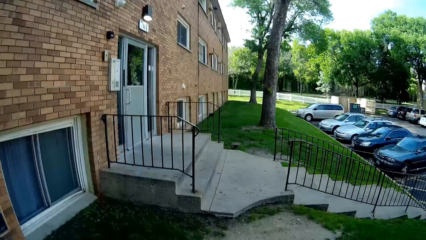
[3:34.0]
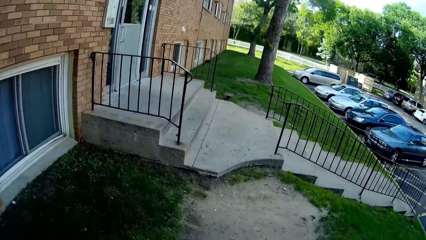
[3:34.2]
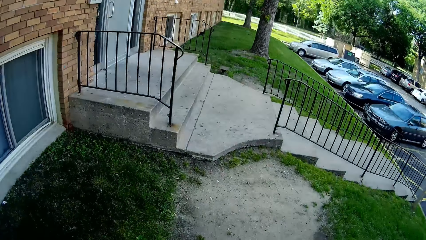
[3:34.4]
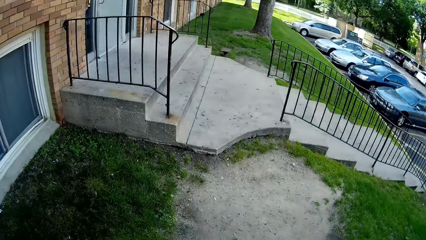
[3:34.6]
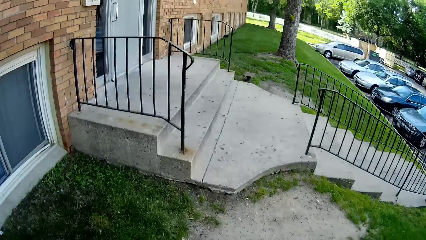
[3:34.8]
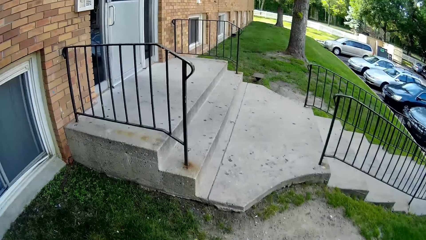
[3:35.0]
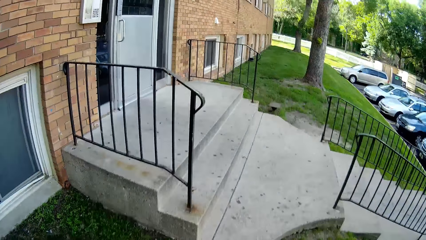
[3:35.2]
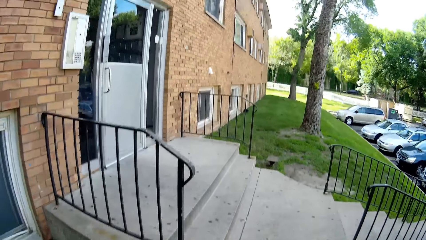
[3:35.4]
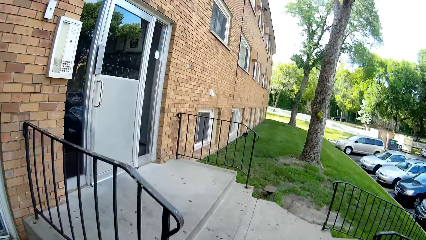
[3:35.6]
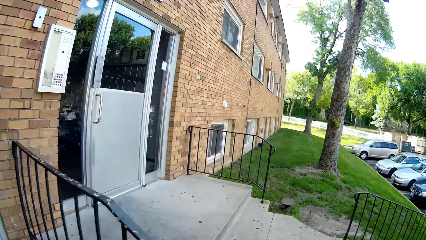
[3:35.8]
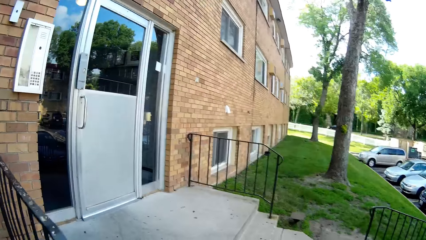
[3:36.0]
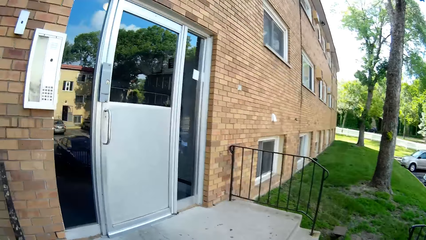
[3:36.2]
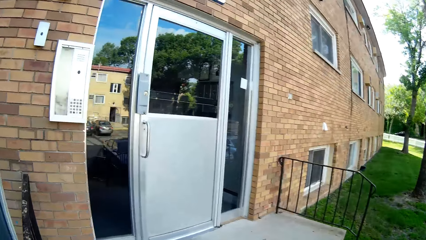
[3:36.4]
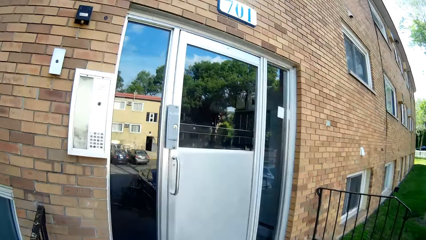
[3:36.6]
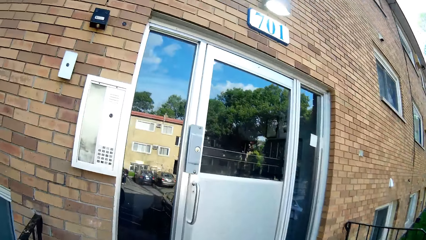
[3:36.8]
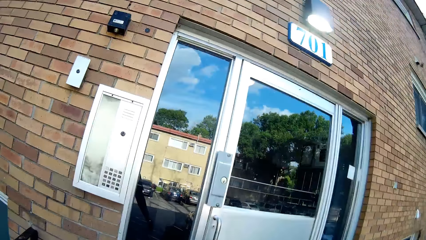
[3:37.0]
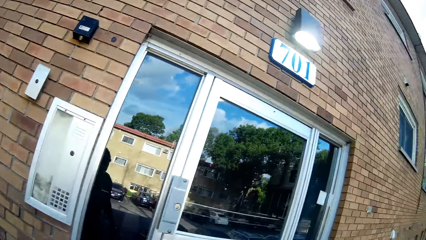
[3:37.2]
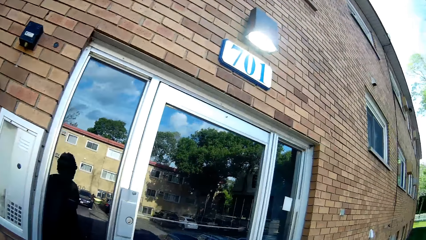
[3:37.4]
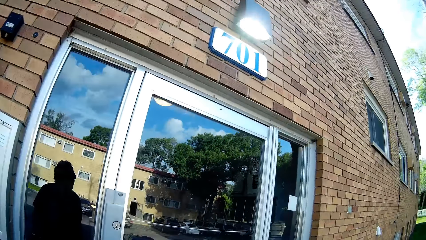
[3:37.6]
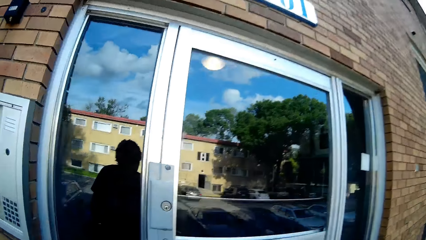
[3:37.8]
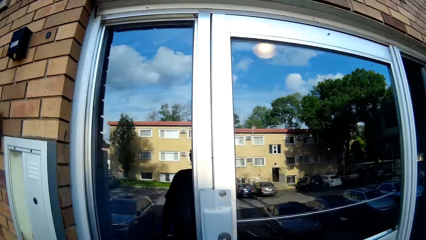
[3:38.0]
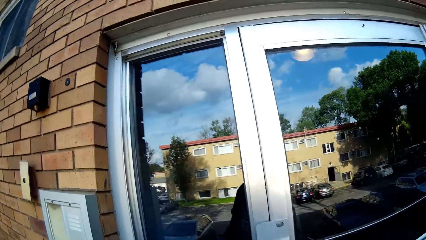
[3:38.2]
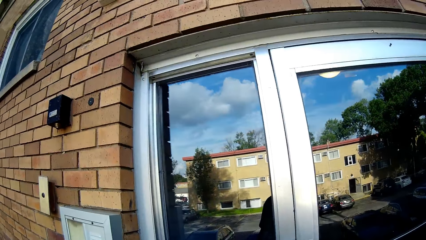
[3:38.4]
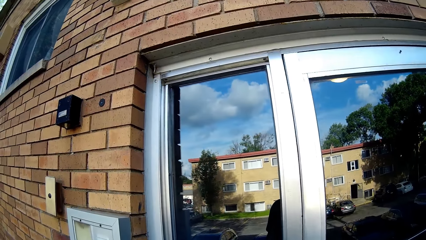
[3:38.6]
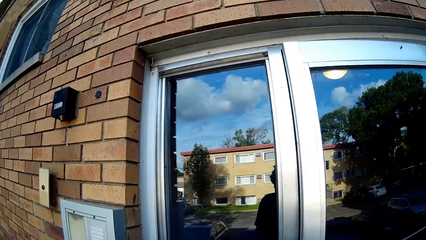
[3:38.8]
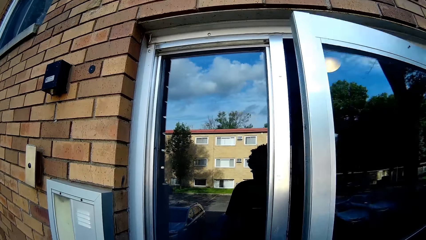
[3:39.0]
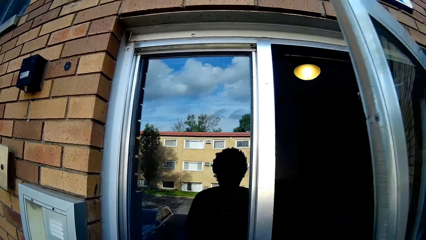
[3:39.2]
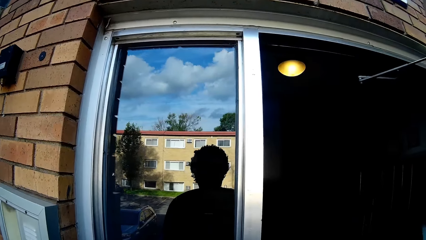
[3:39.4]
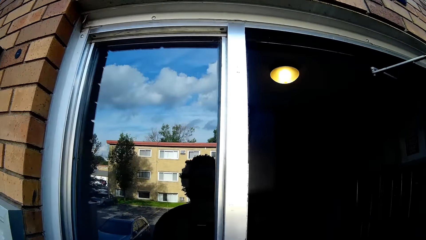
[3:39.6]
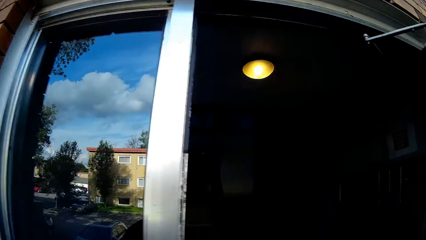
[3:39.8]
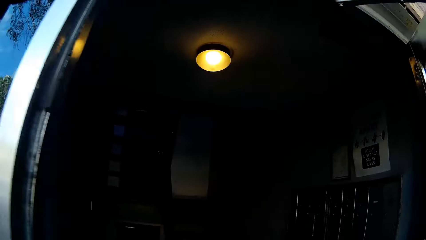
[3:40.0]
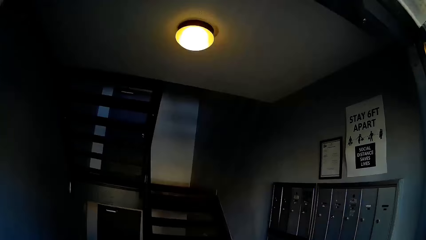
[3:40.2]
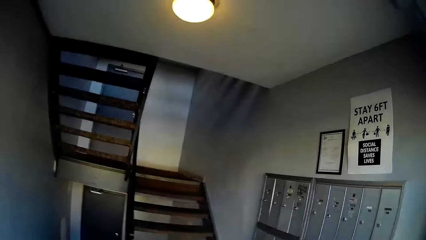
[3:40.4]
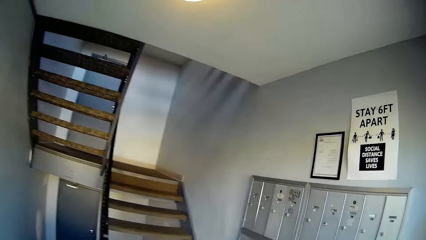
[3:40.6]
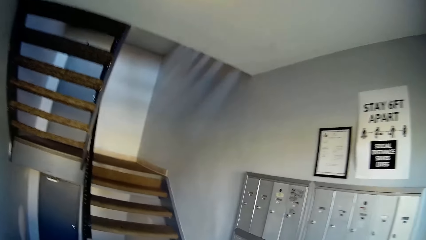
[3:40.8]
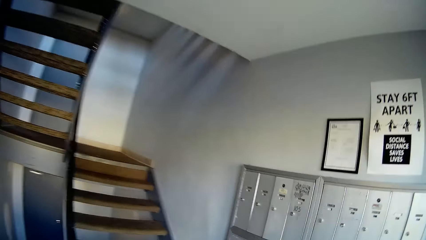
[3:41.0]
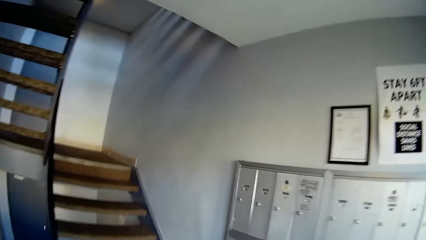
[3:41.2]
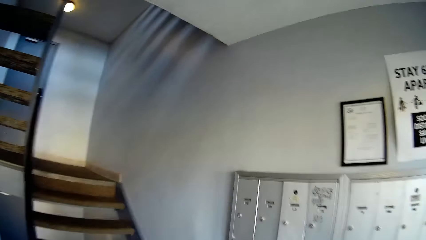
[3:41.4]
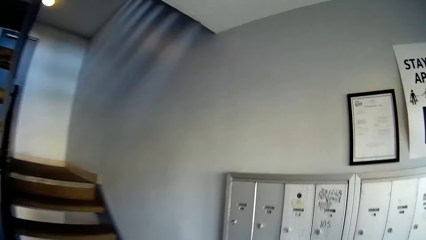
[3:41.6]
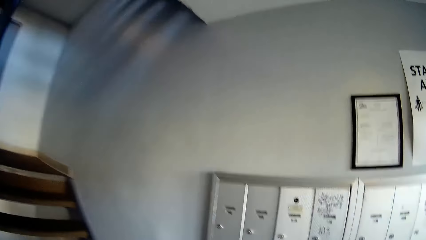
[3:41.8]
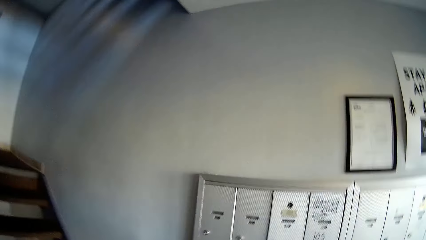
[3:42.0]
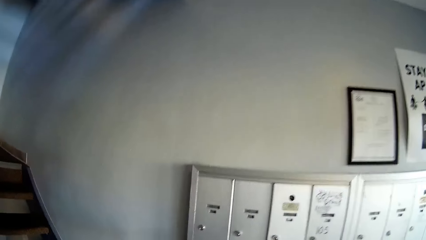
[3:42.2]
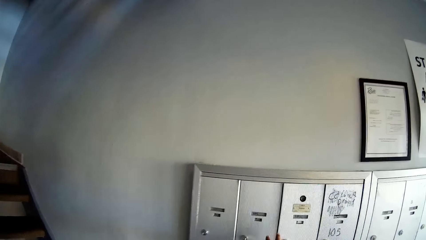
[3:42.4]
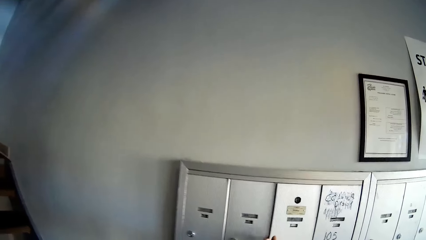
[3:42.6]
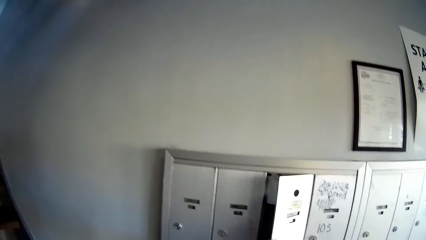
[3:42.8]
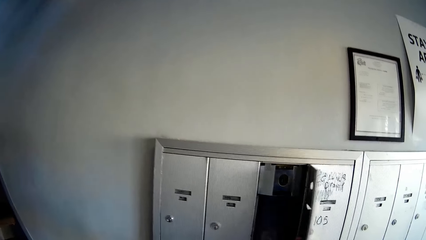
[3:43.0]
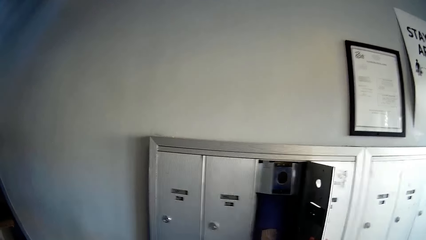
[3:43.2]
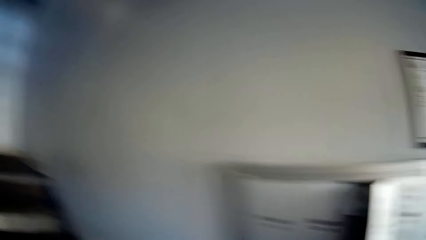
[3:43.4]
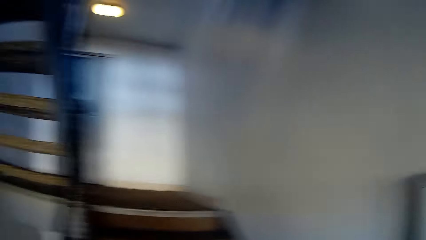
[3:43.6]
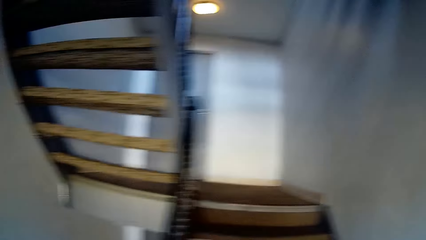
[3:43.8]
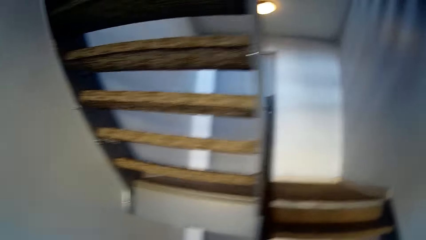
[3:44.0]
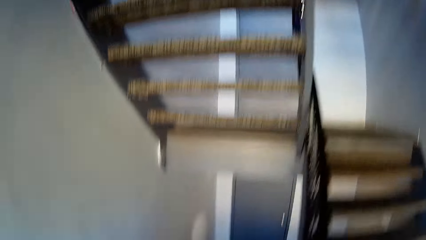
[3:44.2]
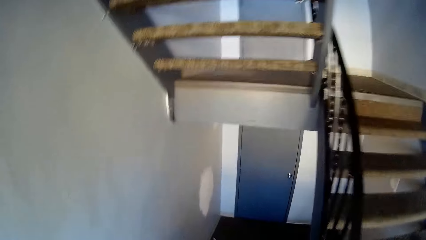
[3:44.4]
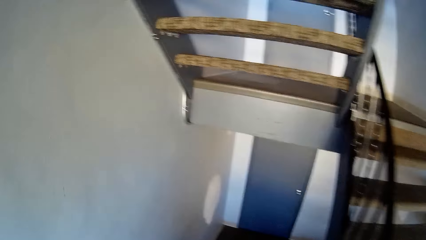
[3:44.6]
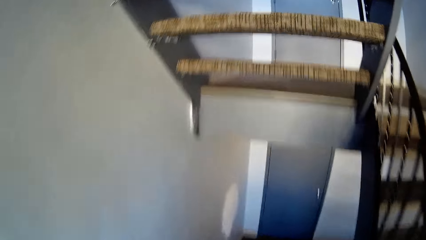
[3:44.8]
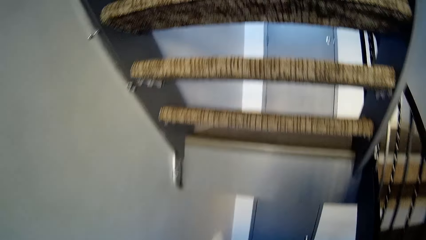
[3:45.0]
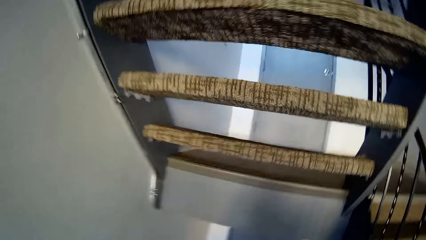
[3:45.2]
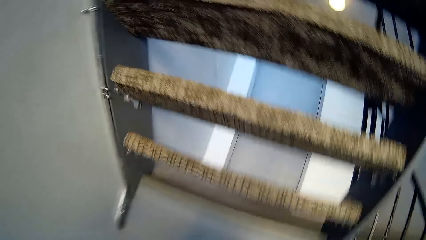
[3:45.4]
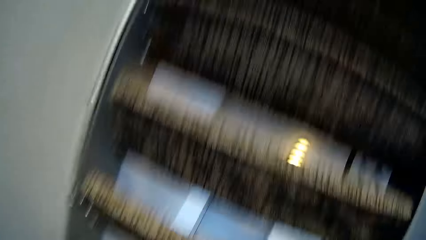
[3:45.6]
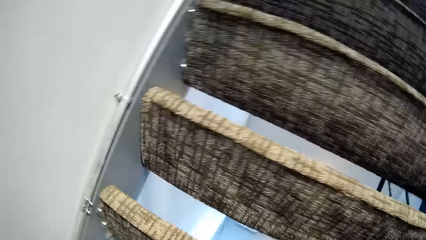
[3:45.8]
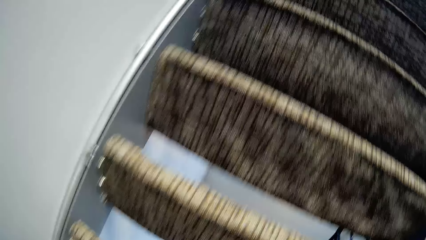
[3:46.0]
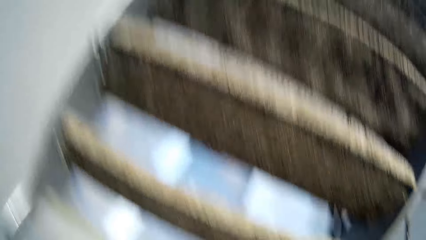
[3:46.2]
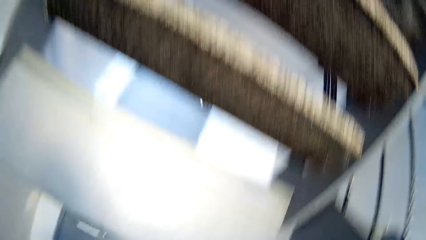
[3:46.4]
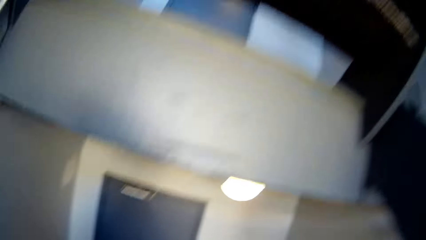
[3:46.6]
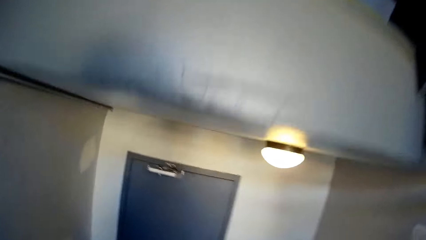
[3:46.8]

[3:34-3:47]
The camera wearer climbs a staircase in front of a door to the house. She opens the door with her right hand. She walks in through the door. She opens a safe. She looks around. She climbs down a staircase.

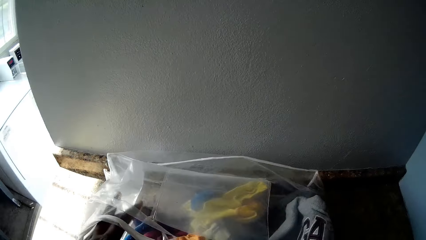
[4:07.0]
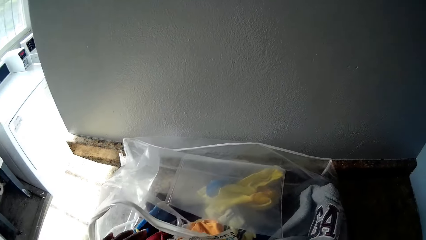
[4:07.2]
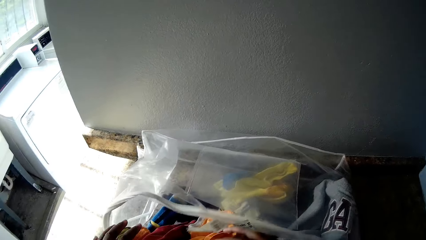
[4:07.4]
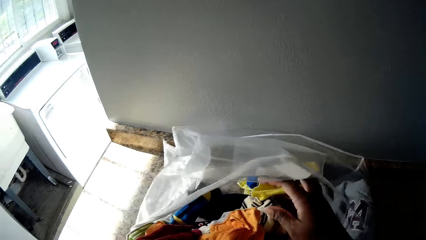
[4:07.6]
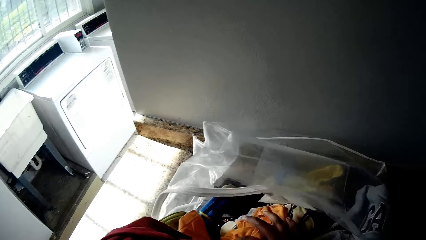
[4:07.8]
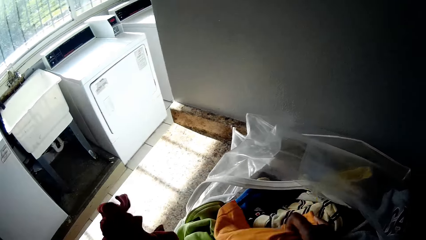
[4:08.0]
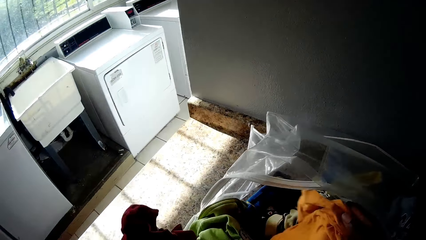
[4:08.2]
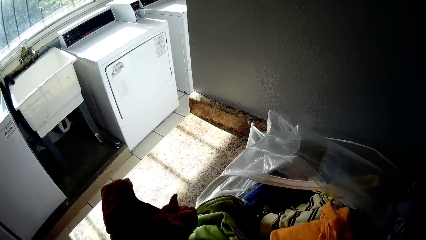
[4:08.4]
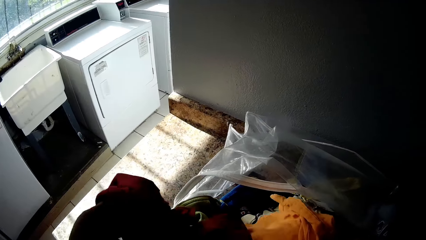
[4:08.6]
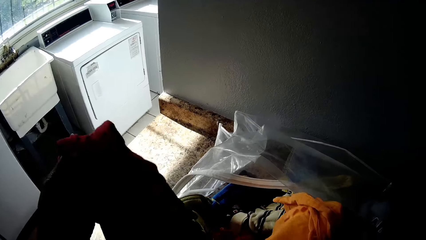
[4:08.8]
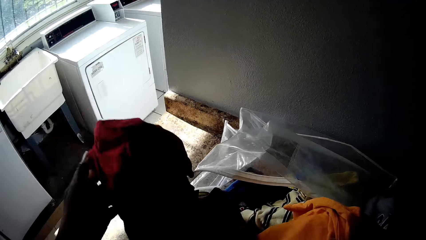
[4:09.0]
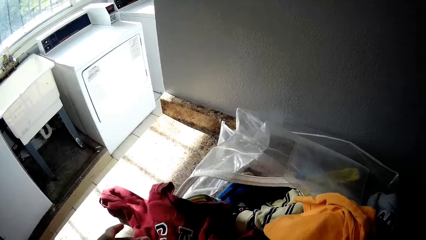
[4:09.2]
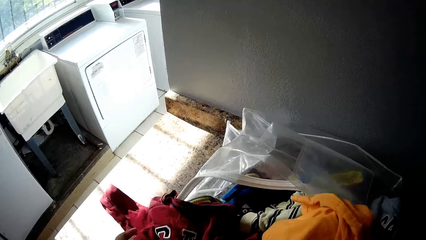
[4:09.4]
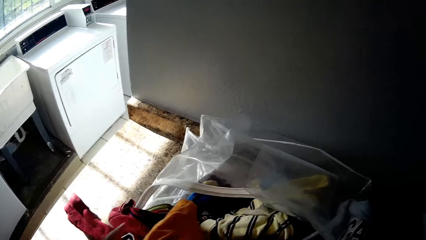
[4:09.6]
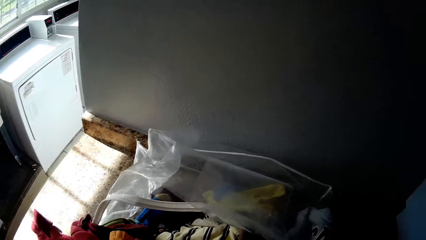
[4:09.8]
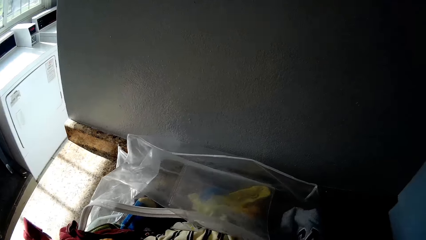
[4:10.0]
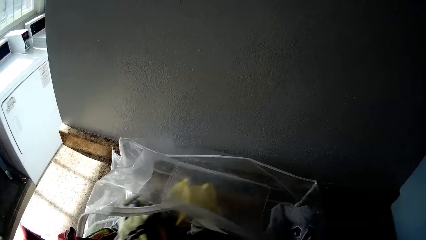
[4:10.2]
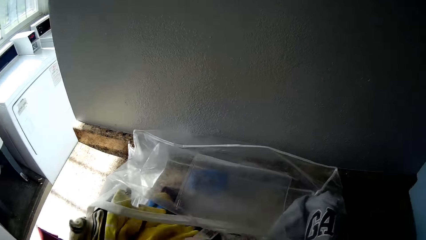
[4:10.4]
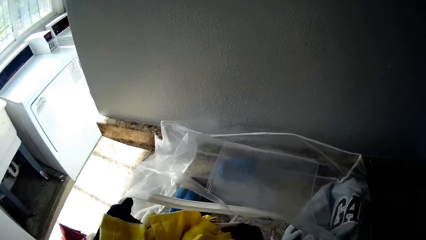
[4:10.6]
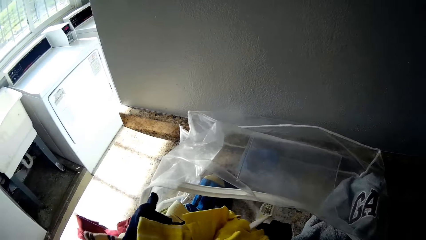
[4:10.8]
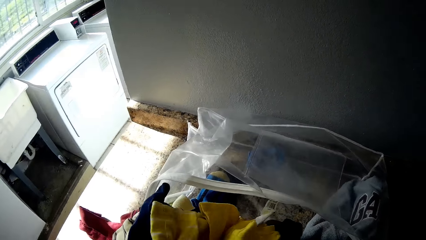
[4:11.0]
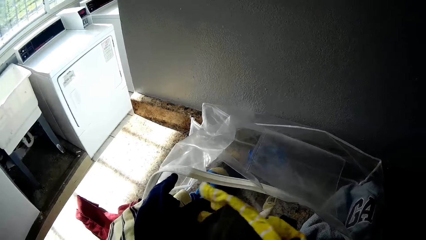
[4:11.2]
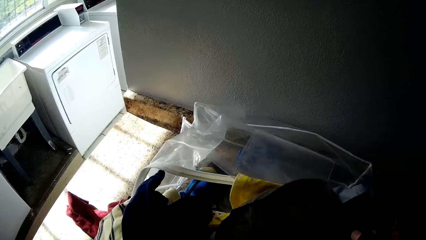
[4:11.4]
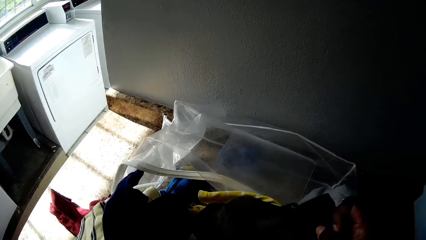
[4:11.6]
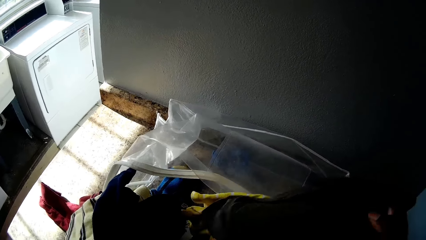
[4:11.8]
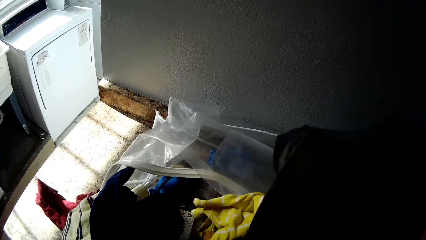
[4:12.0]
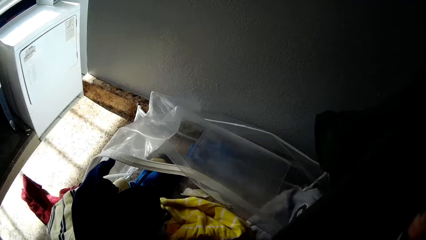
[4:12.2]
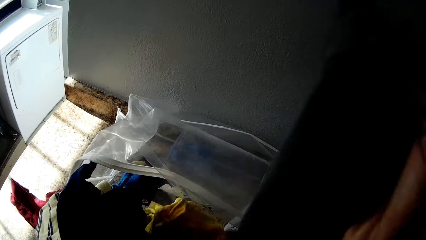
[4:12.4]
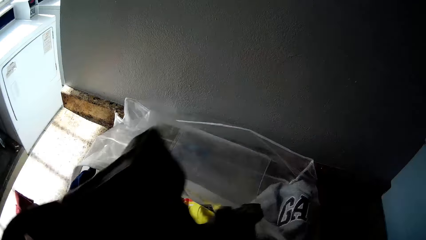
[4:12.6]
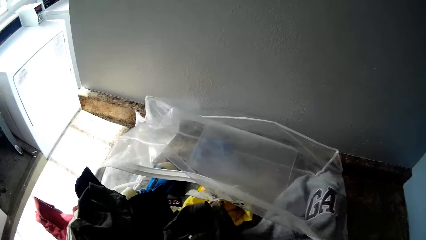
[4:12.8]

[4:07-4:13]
The camera wearer picks clothes from a transparent bag. They pick clothes from the transparent bag again.
